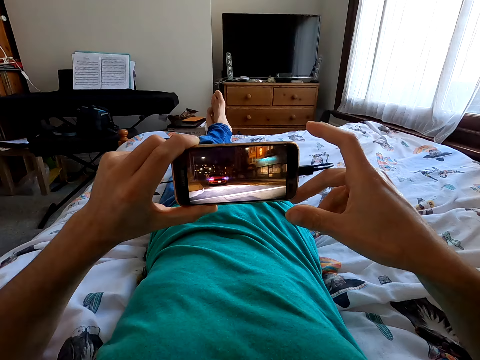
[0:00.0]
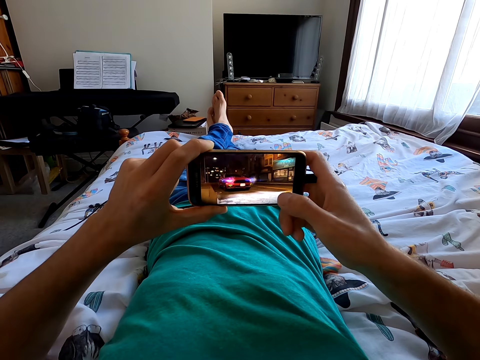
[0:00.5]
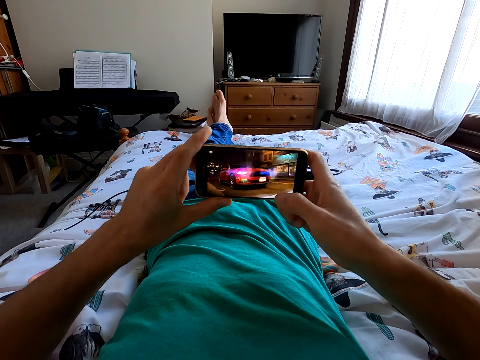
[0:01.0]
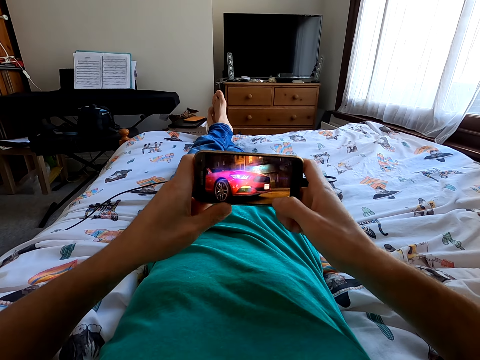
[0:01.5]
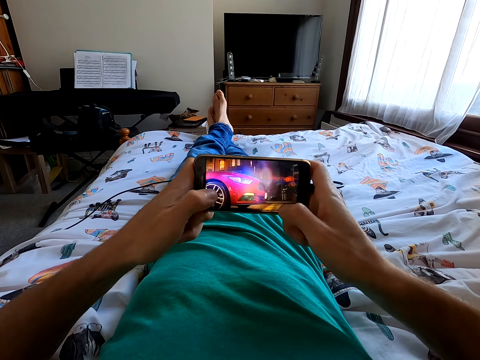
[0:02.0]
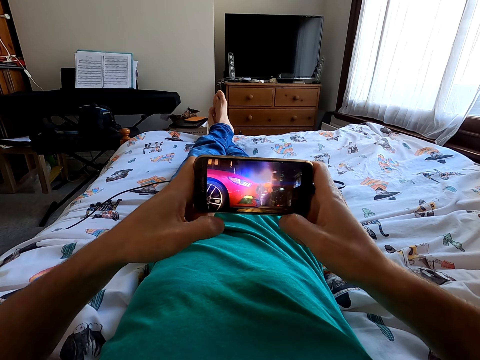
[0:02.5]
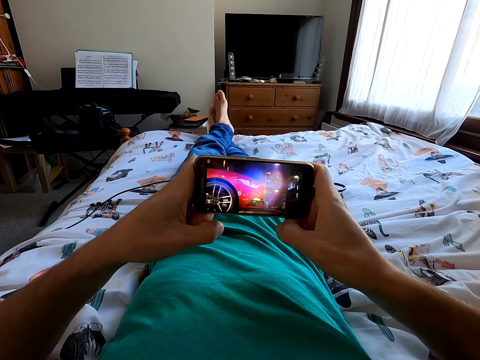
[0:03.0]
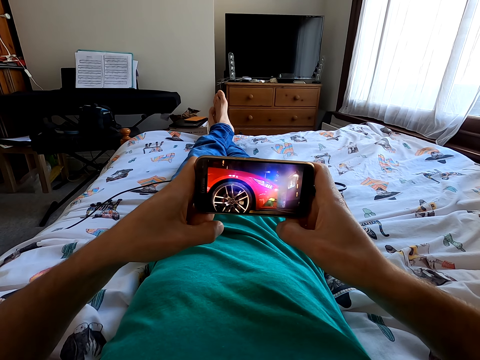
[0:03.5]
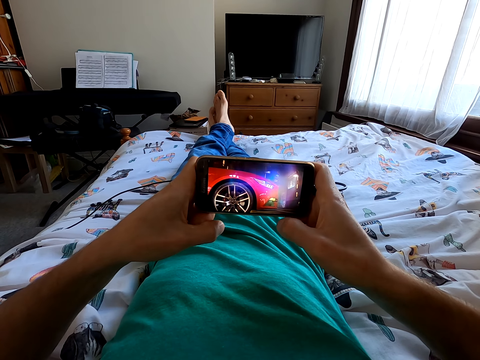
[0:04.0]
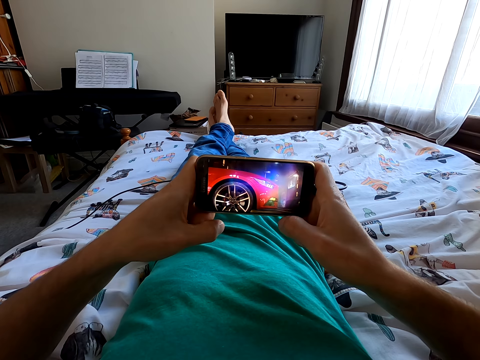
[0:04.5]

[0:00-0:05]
The camera wearer plays a video game on the phone.
